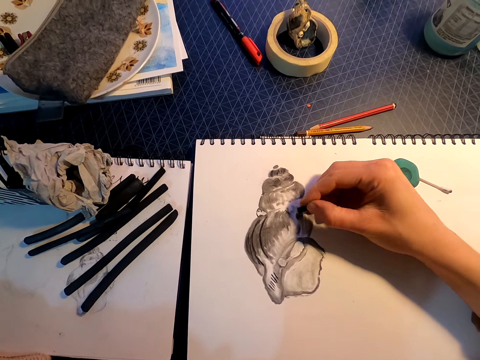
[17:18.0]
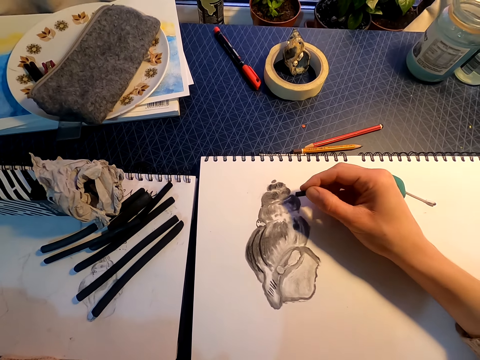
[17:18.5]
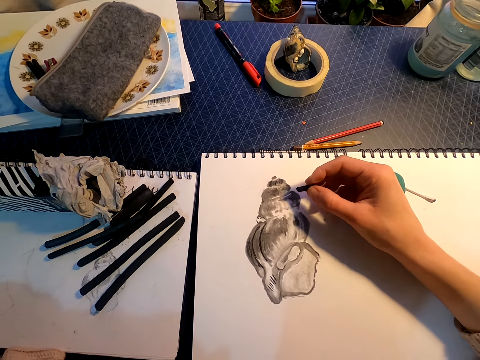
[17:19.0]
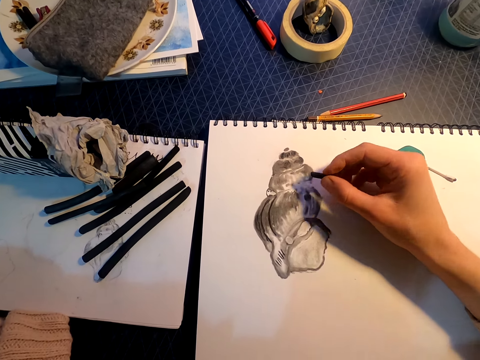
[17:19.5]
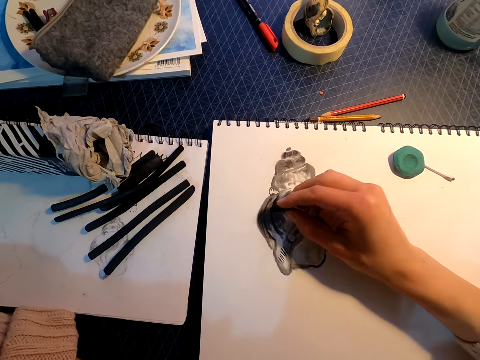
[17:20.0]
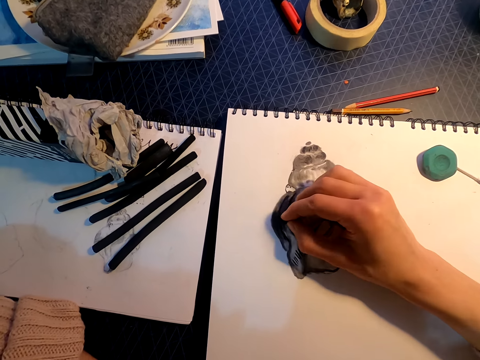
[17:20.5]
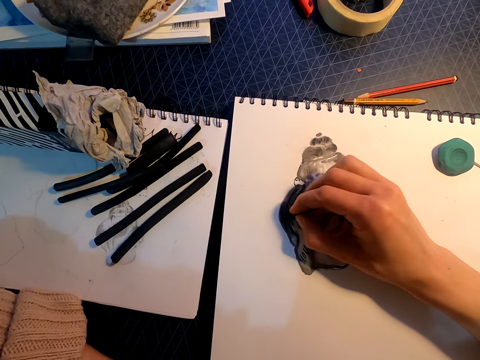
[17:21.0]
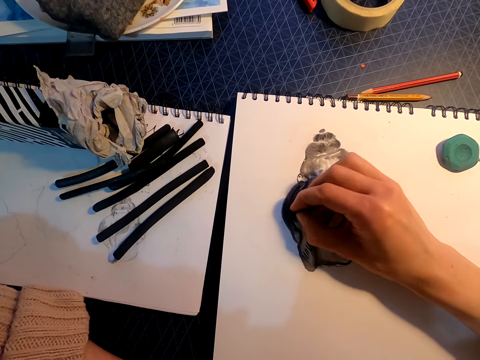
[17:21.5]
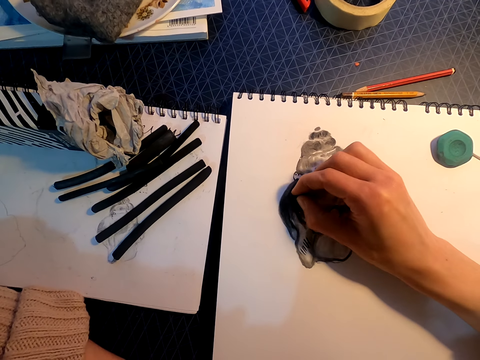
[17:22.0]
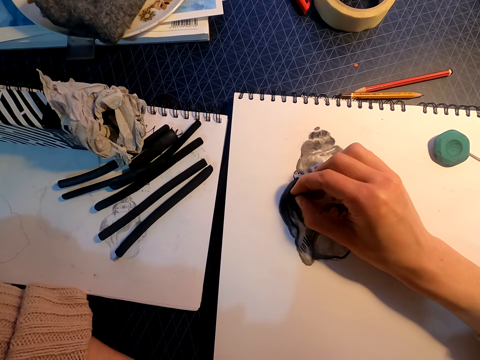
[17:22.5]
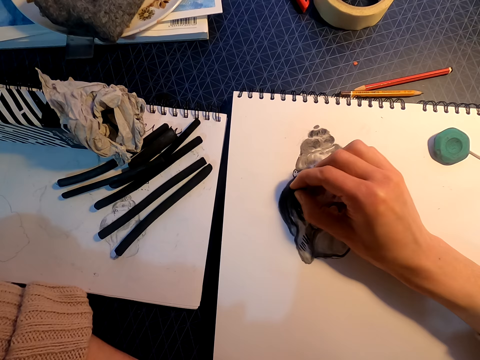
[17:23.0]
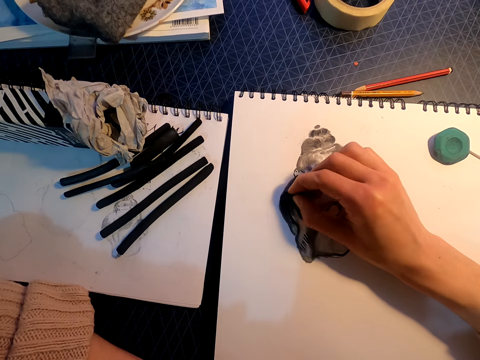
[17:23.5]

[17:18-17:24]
The camera wearer draws on the paper with the vine charcoal.

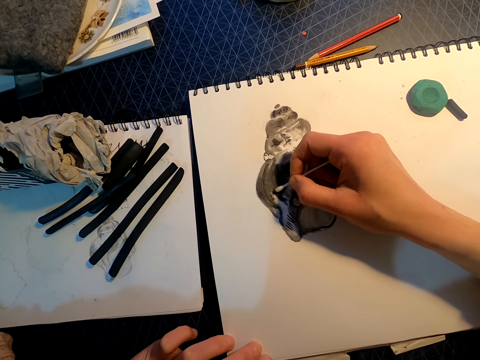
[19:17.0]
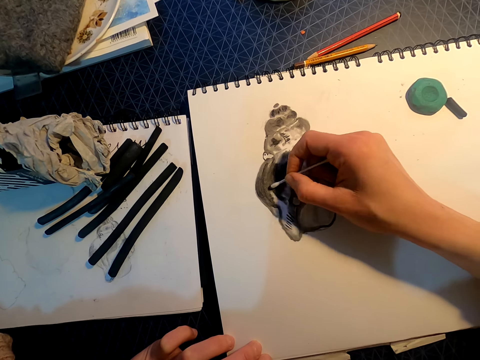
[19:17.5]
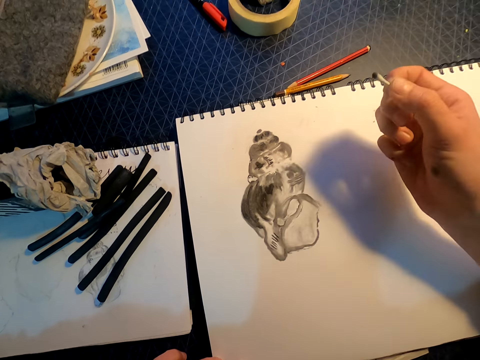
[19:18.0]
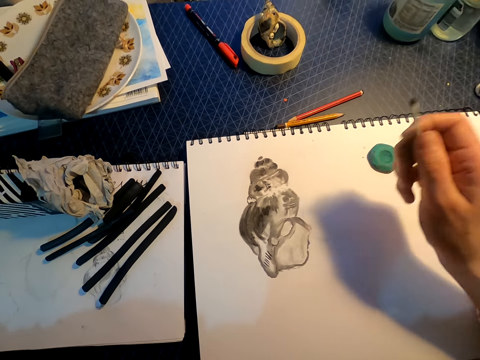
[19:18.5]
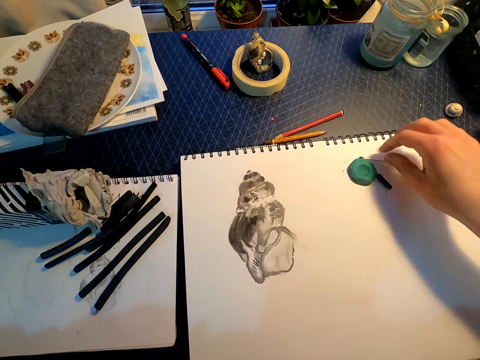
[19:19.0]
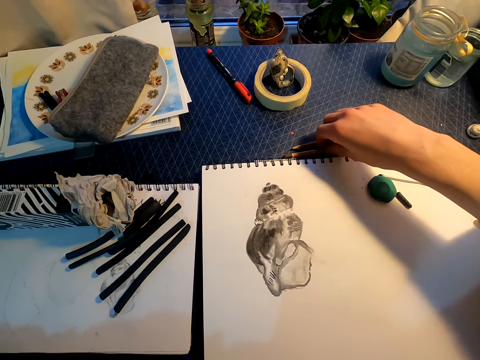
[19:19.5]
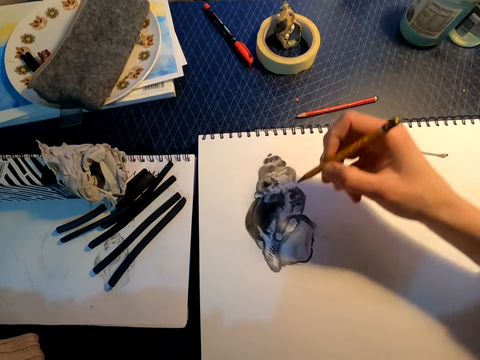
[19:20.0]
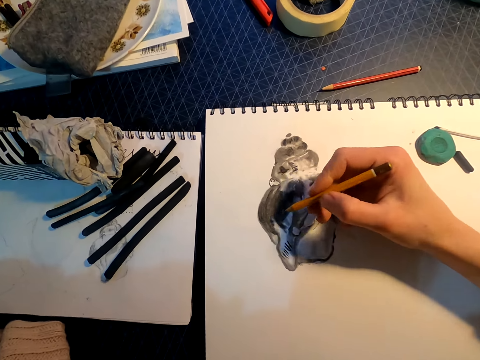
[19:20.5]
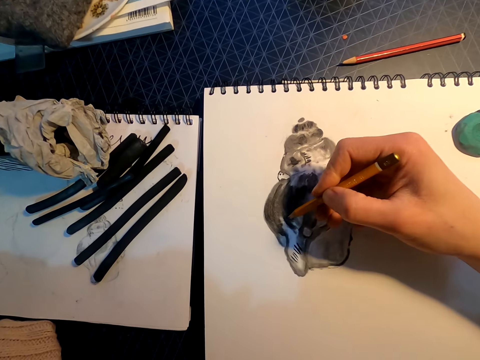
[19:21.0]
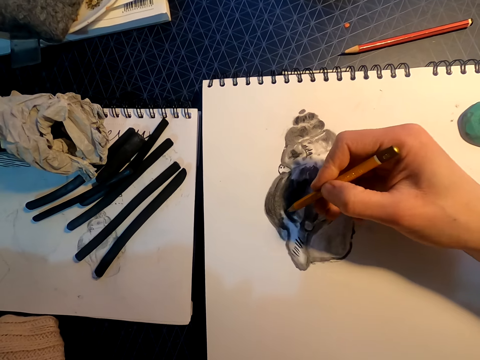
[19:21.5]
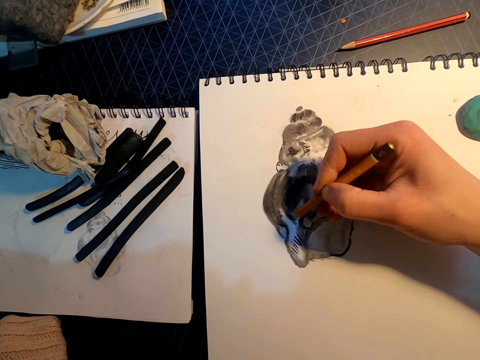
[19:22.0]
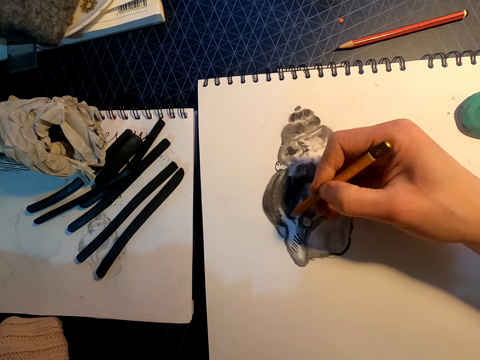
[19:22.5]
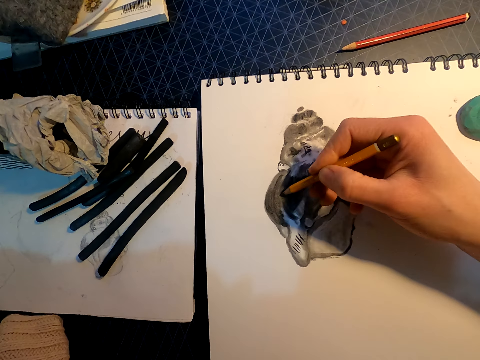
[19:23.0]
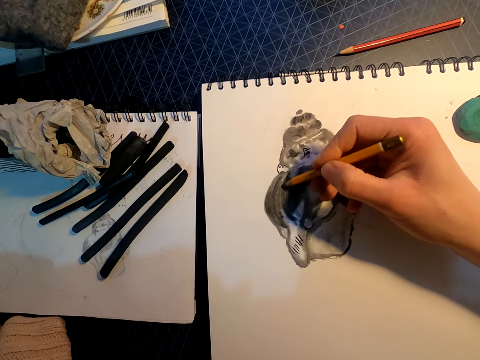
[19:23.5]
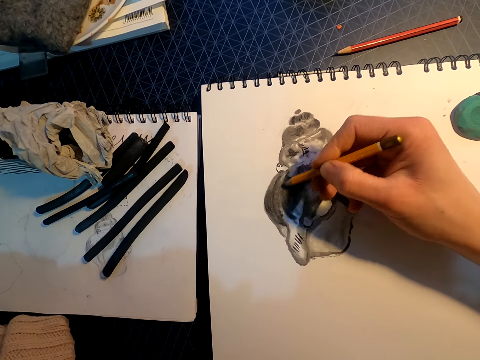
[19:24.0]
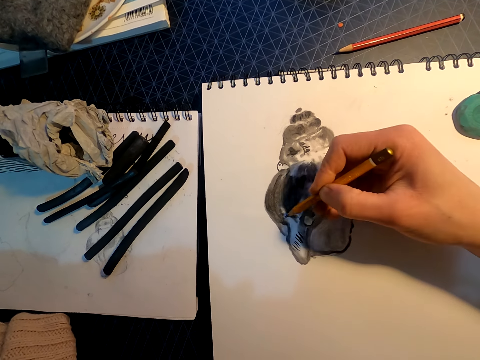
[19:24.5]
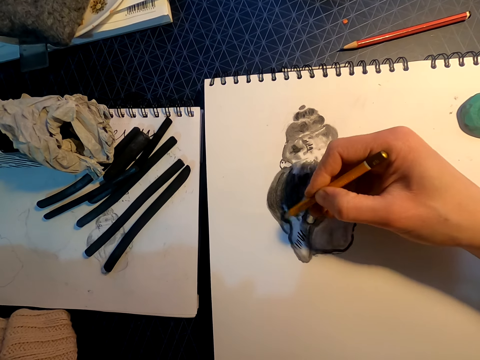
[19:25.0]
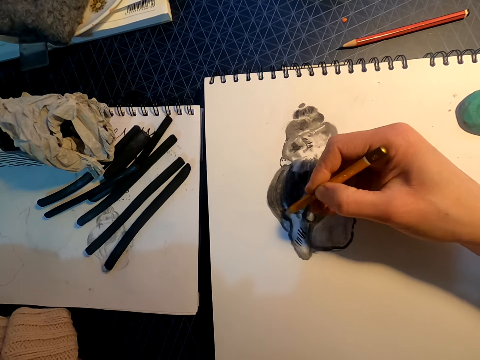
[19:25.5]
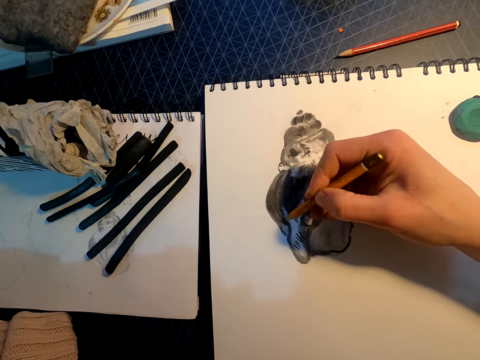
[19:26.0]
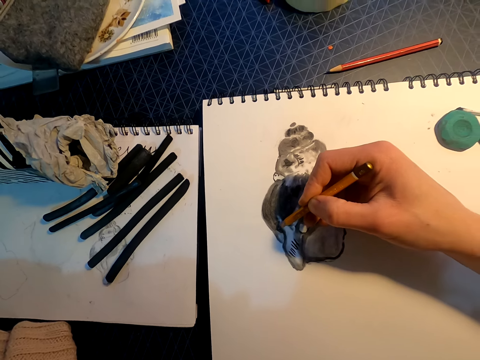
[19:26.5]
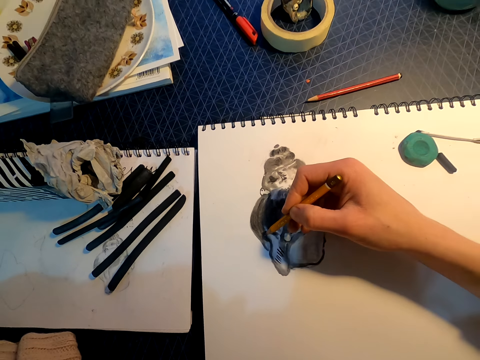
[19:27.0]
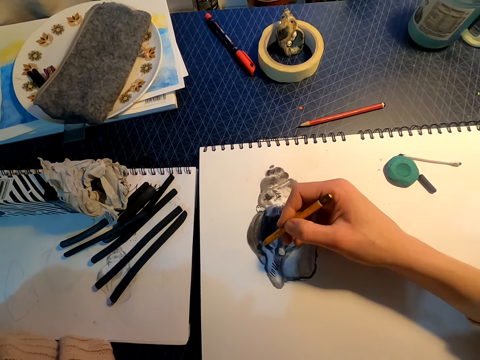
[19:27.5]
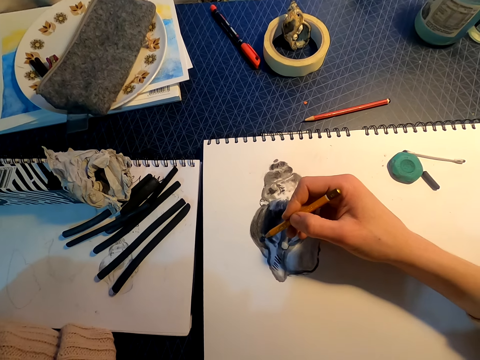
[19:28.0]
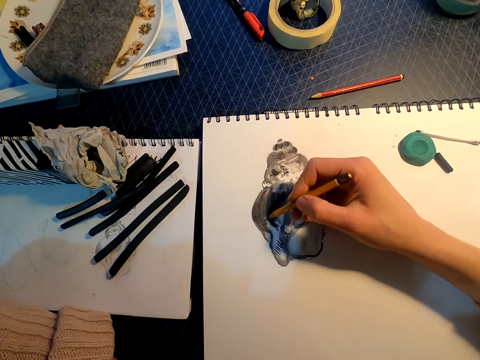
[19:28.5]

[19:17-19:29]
The camera wearer places the cotton bud on the sketchbook. They pick up a pencil from the table and sketch a drawing with the pencil.

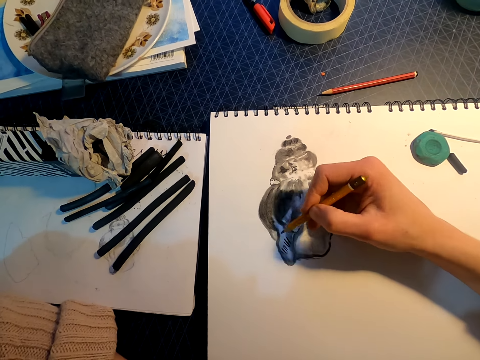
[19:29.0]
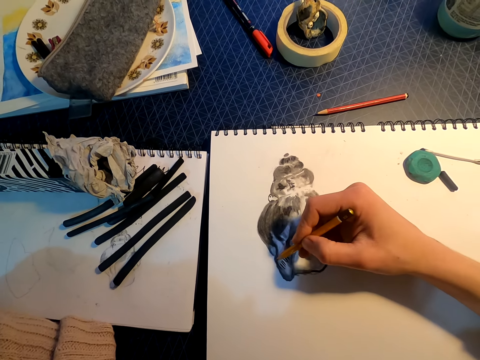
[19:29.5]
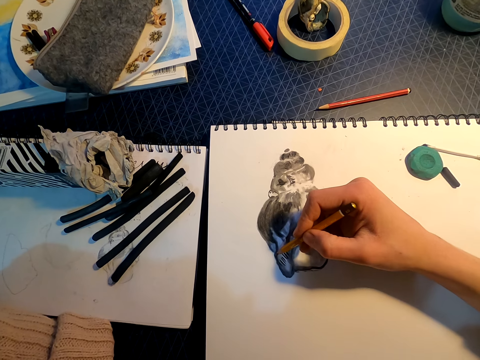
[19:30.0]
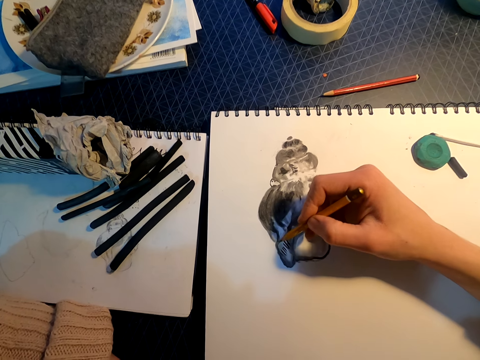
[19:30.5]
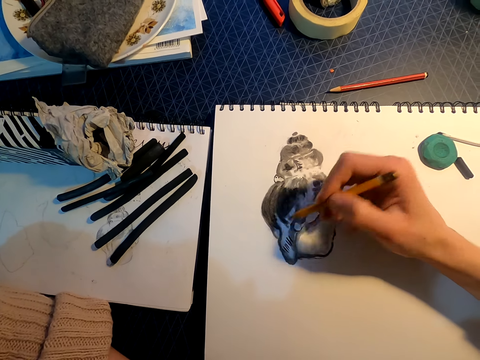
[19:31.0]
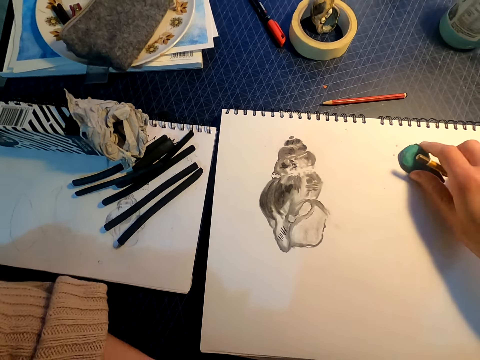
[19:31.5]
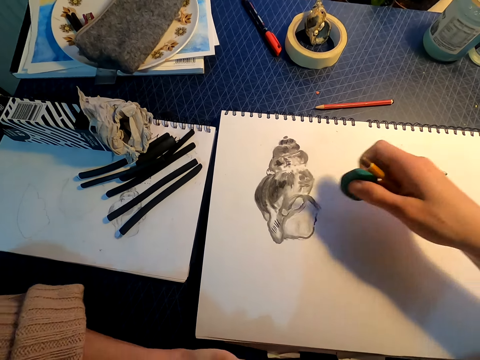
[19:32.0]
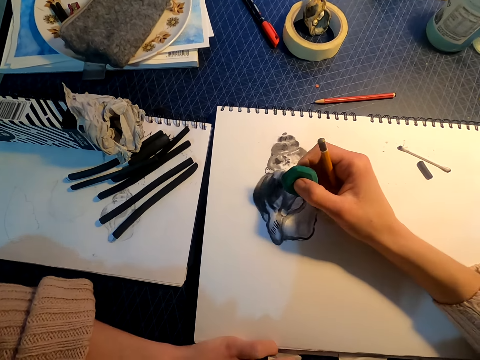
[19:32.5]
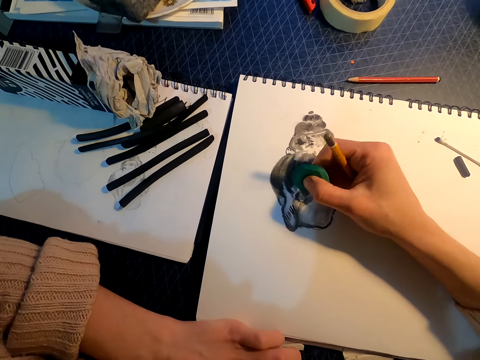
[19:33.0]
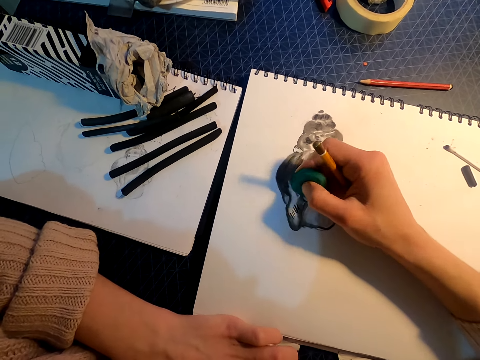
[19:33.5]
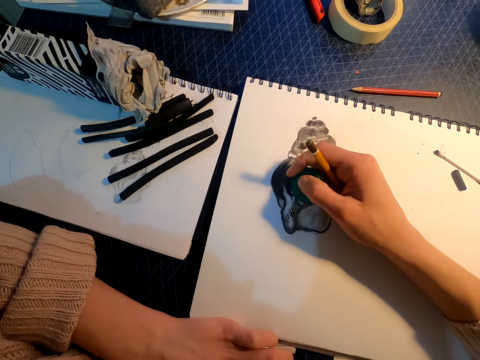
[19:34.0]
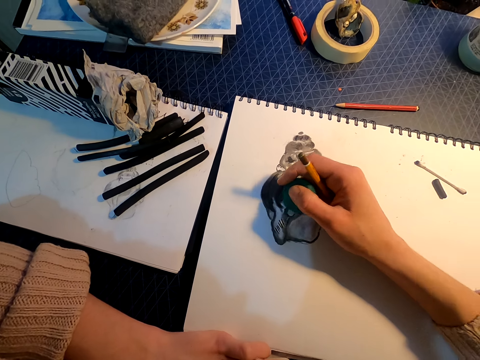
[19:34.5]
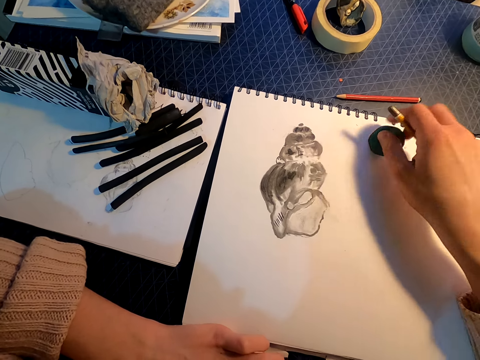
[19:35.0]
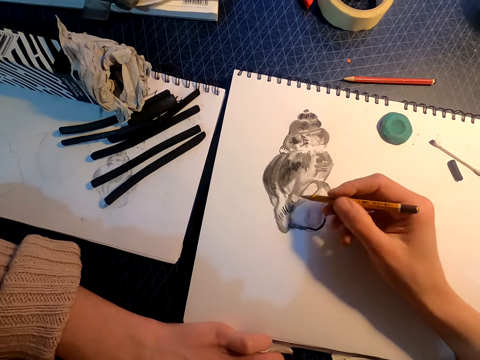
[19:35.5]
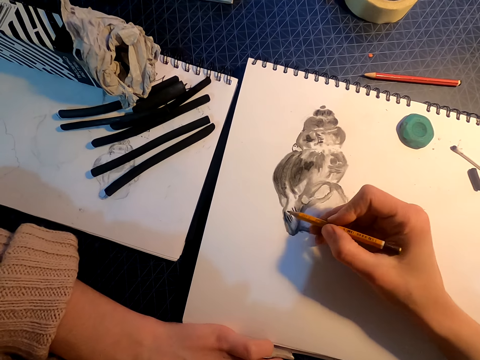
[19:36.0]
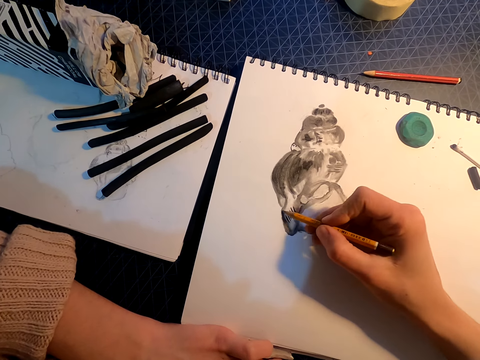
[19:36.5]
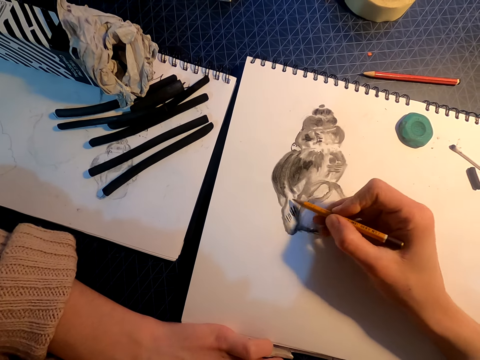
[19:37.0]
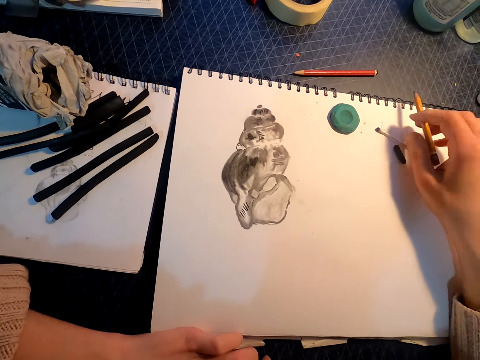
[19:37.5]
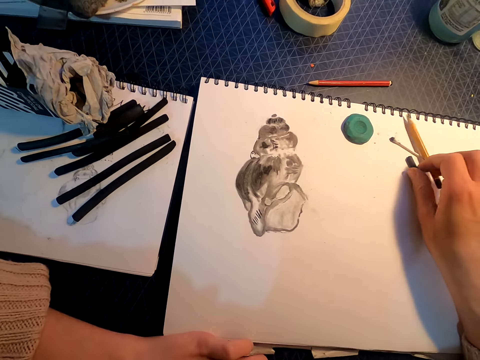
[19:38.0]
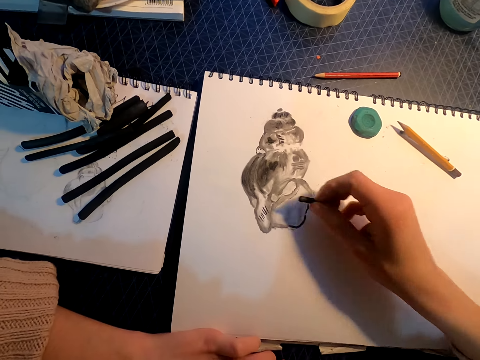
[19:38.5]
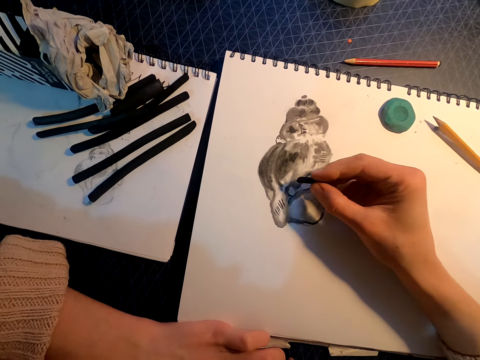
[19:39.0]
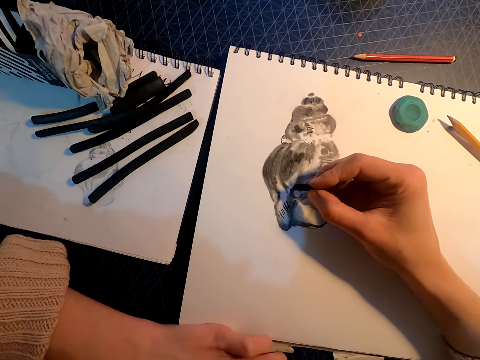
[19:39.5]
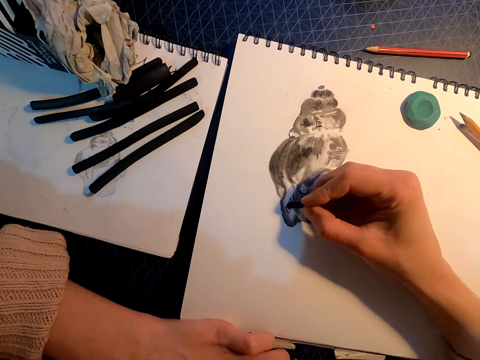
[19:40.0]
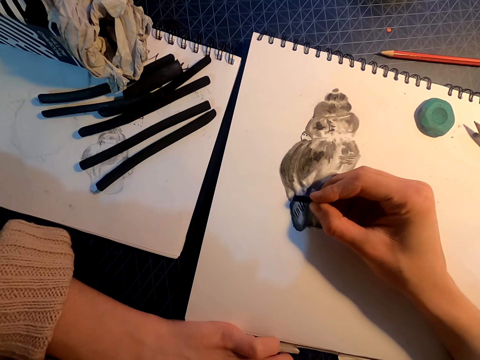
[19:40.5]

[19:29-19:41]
The camera wearer picks up the eraser from the book. They erase a part of the drawing with the eraser, place the eraser on the sketchbook, draw on the drawing with the pencil, place the pencil on the sketchbook, pick up the charcoal or colored pencil from the book, and shade the drawing with the charcoal.
